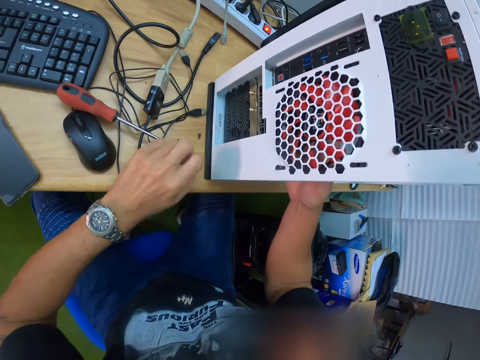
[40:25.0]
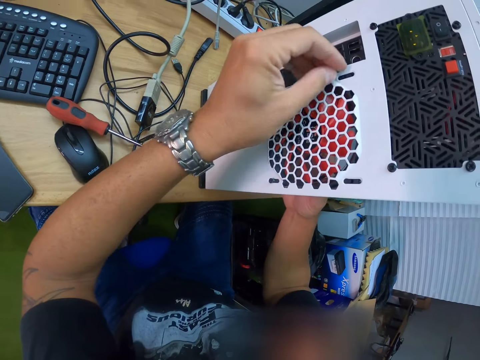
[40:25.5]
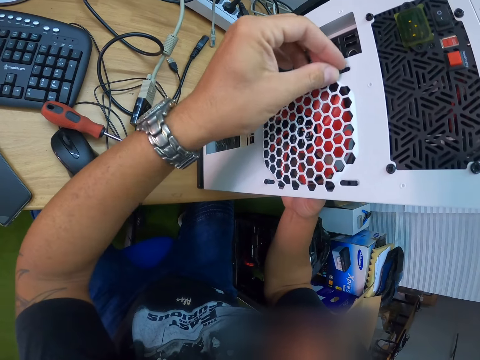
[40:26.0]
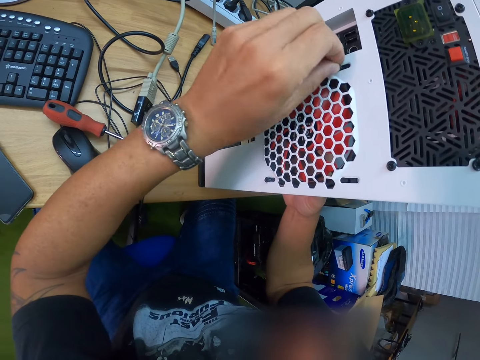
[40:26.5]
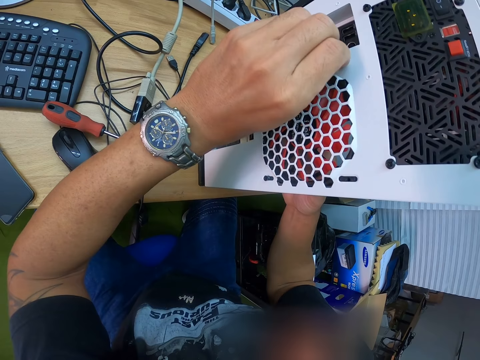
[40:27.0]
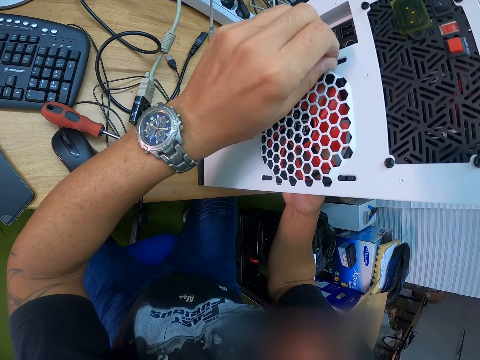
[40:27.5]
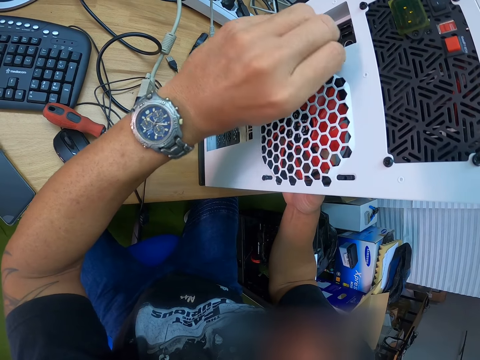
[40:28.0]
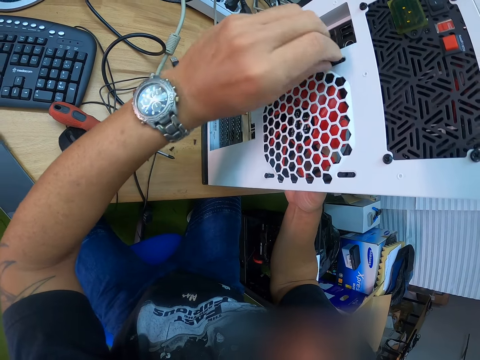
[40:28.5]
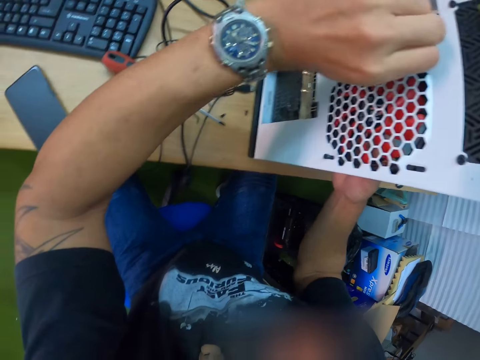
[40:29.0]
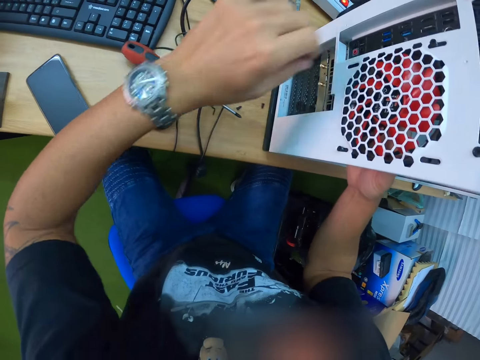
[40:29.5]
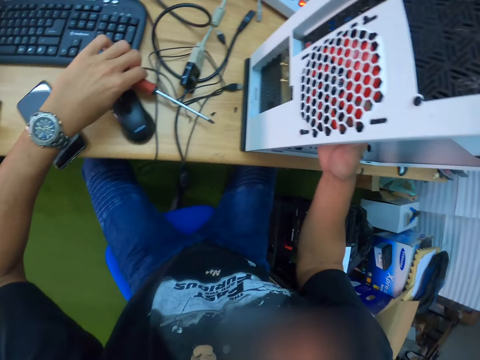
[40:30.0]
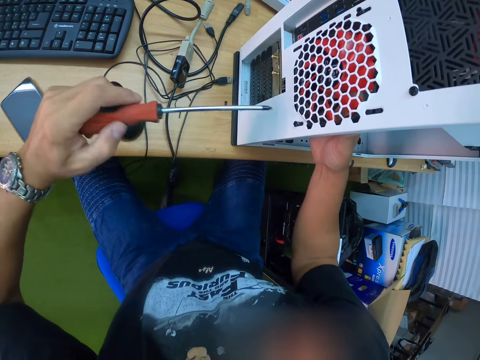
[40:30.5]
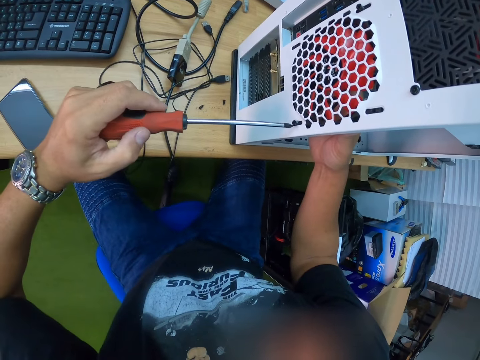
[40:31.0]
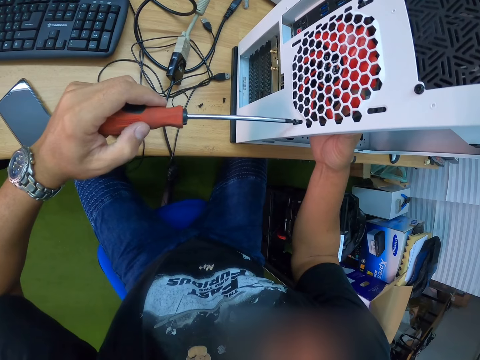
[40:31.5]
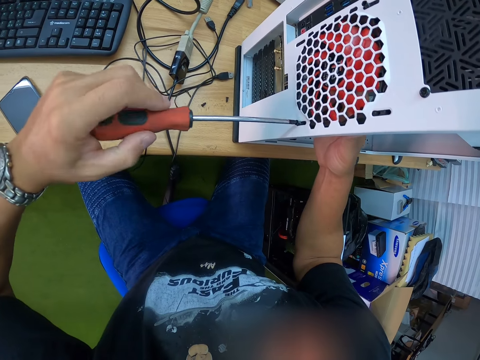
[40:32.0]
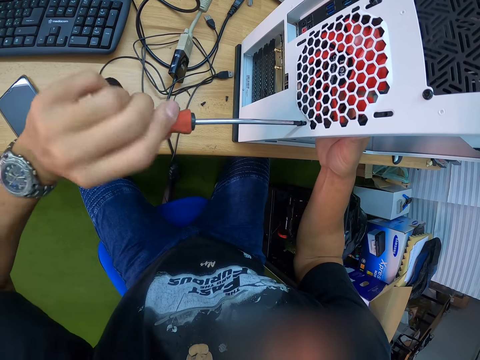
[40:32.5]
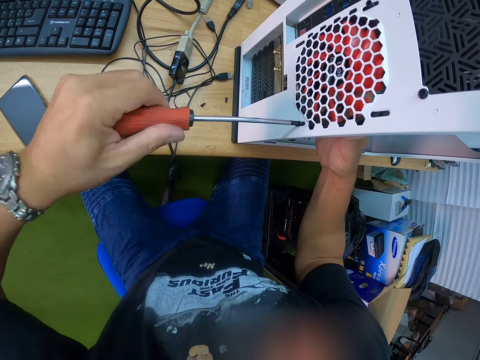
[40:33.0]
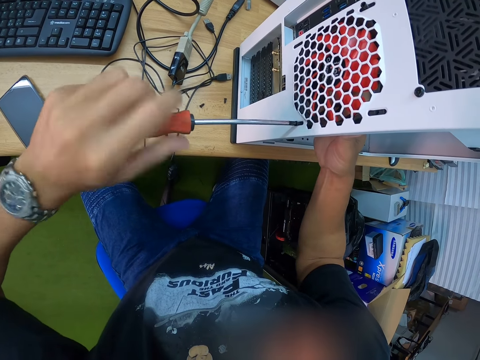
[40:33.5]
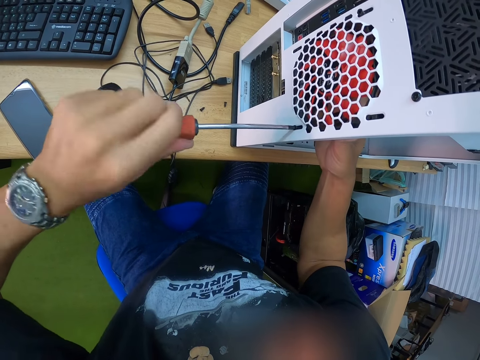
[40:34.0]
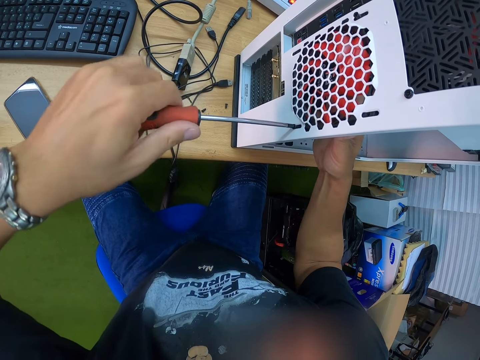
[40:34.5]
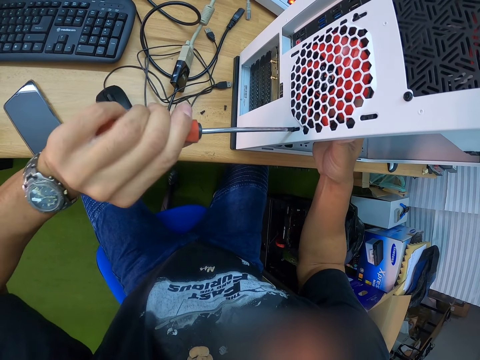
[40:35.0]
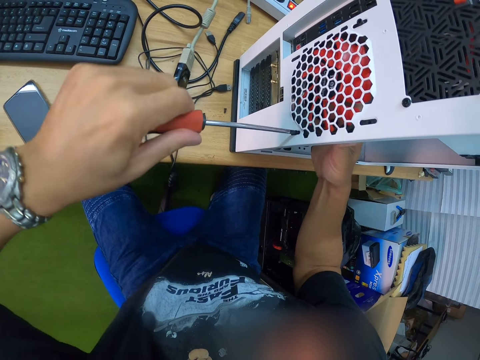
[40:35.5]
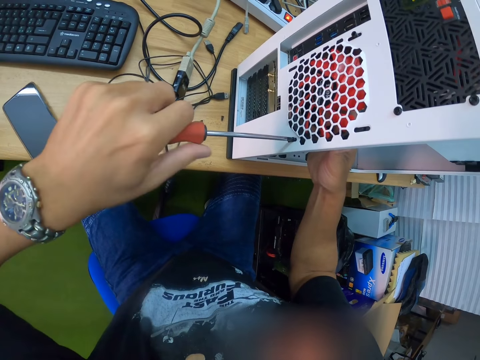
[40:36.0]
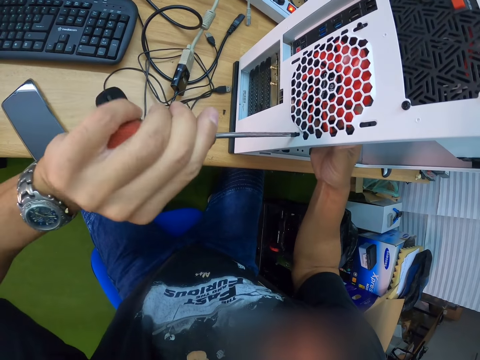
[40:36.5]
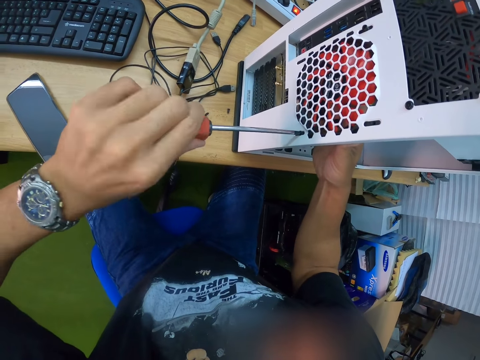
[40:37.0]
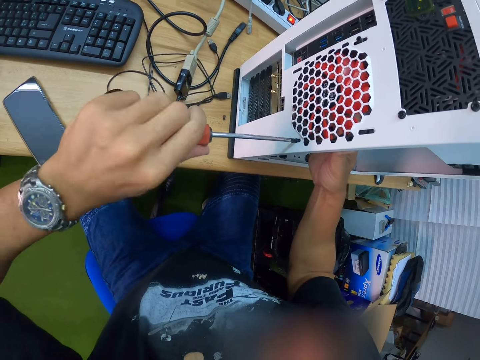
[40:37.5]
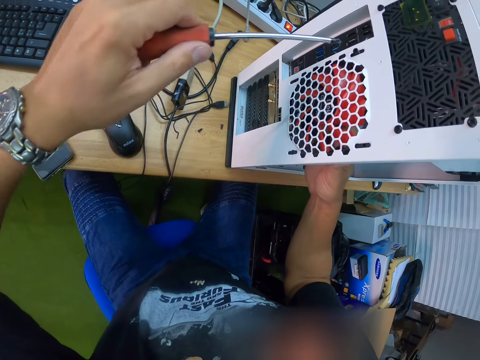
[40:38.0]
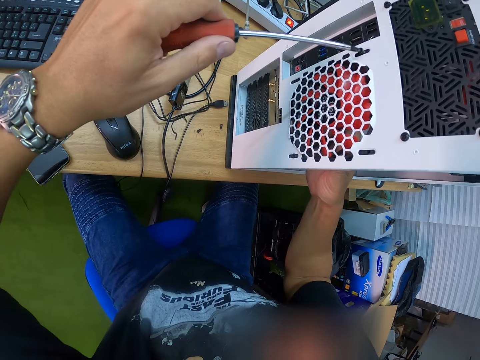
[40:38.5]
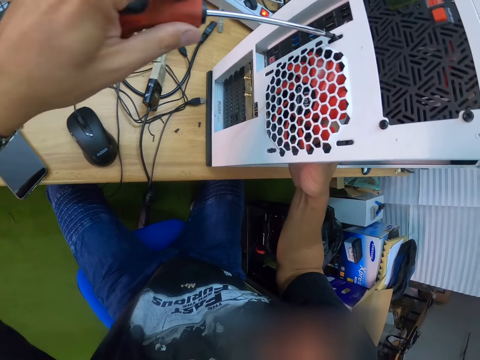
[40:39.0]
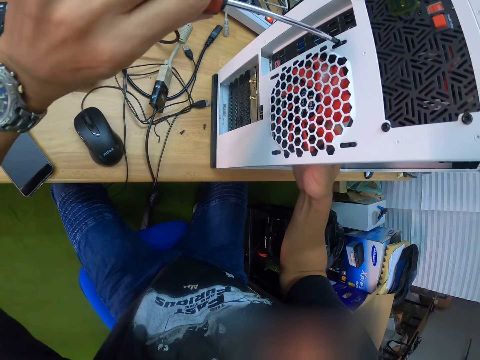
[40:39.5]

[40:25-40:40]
The camera wearer attaches the screw to the CPU with his left hand. He picks up a screwdriver from the table with his left hand. He fastens a screw on the computer case with the screwdriver with his left hand.

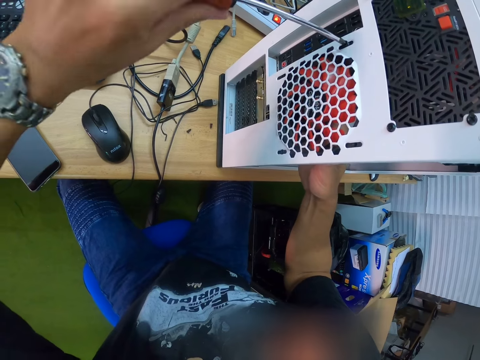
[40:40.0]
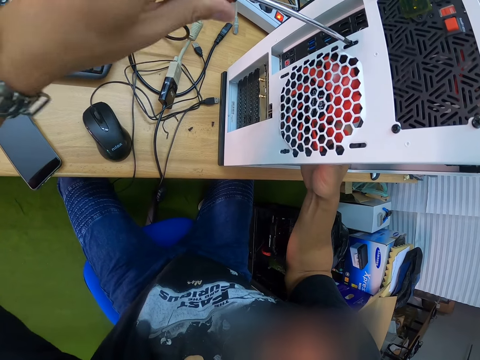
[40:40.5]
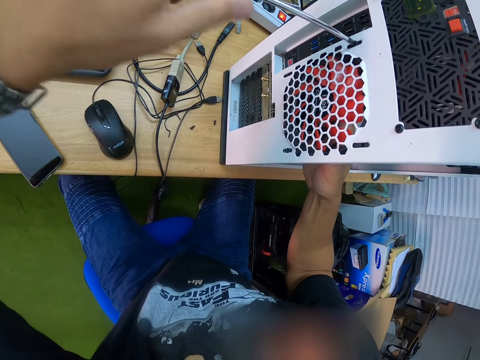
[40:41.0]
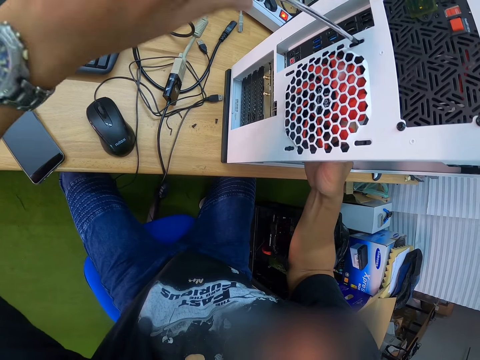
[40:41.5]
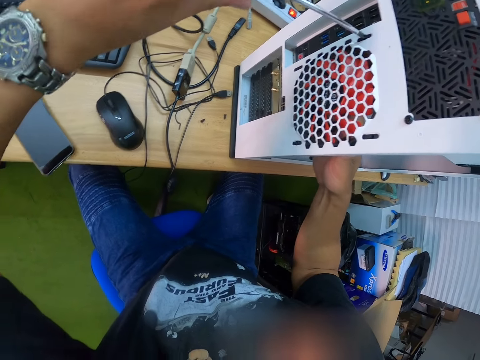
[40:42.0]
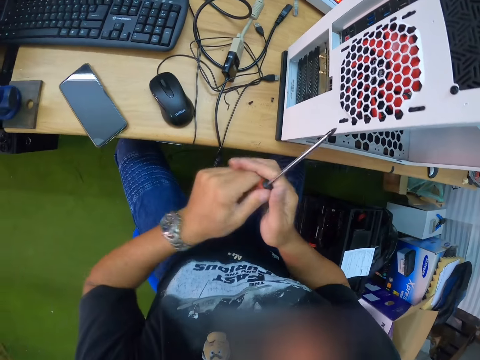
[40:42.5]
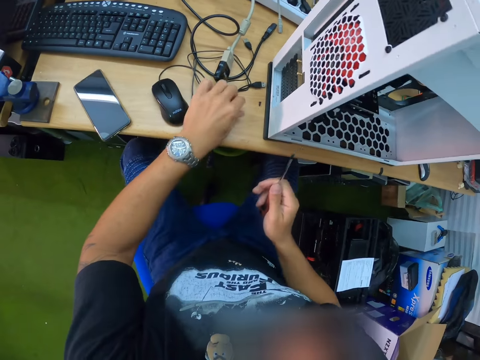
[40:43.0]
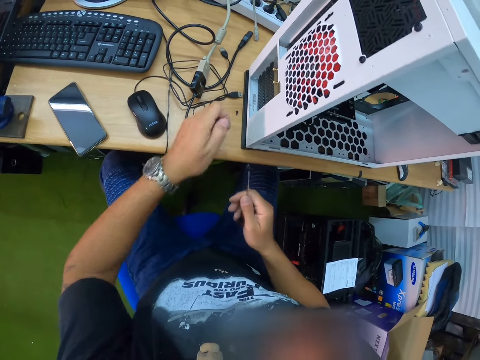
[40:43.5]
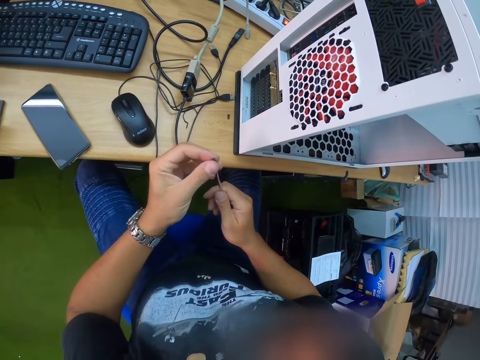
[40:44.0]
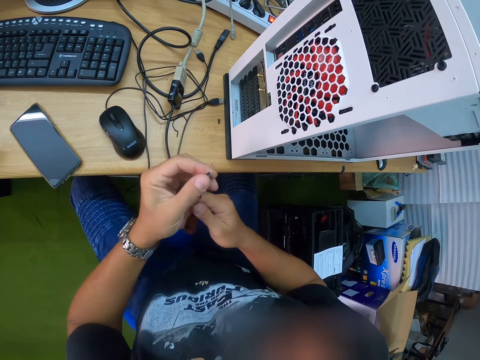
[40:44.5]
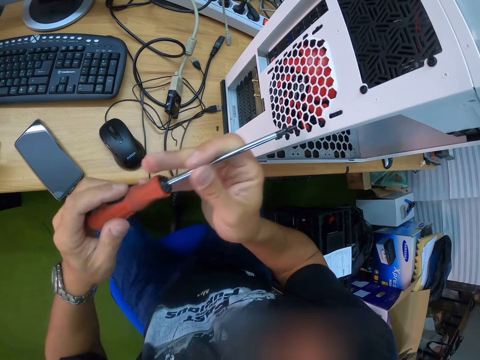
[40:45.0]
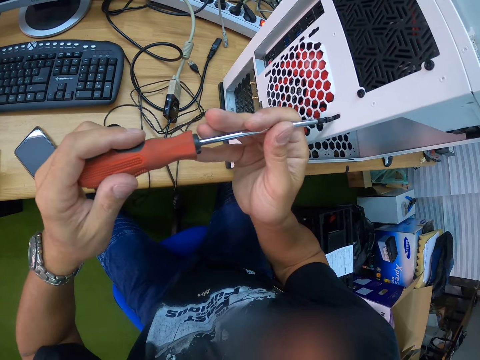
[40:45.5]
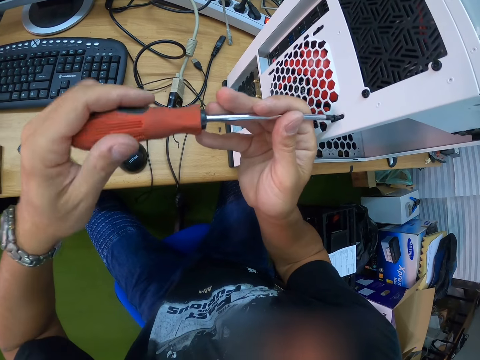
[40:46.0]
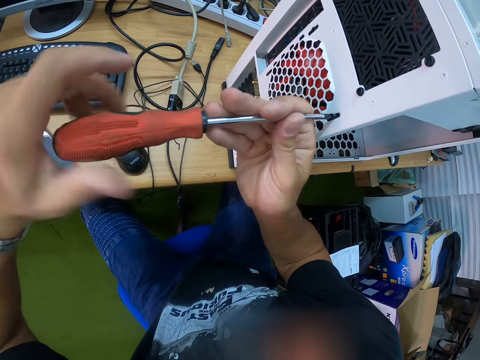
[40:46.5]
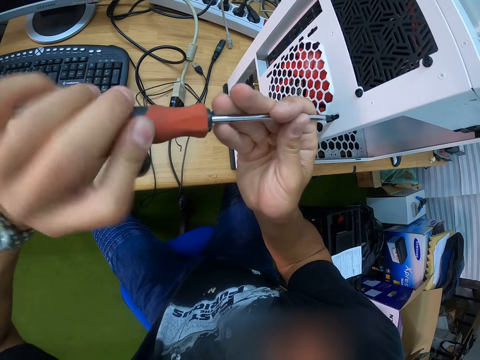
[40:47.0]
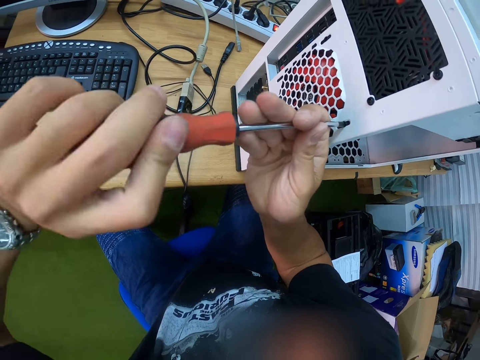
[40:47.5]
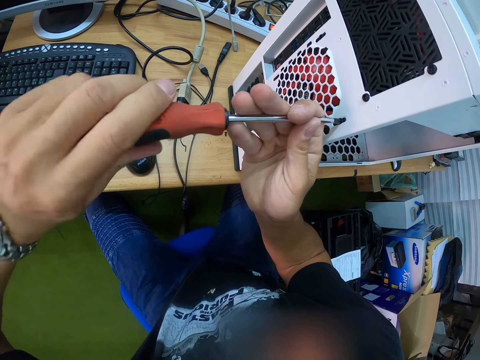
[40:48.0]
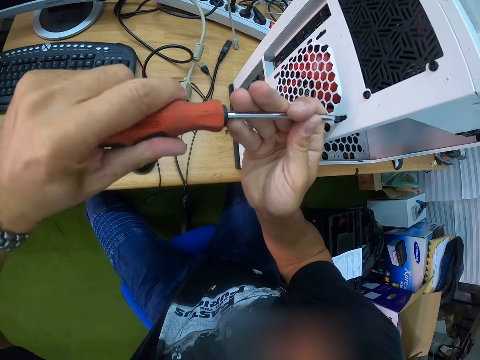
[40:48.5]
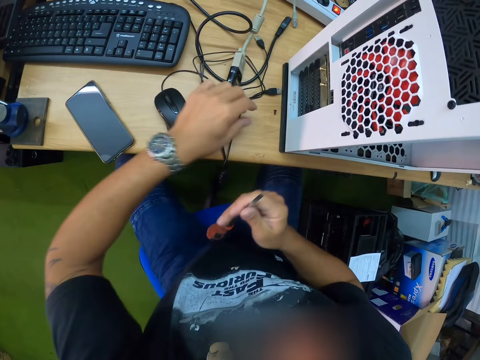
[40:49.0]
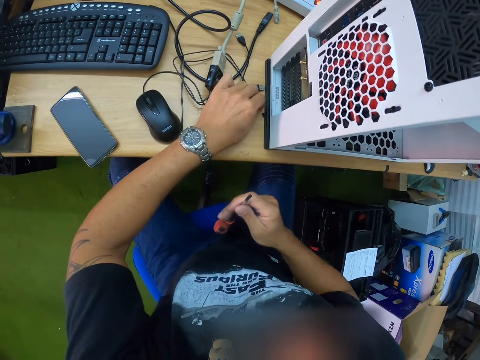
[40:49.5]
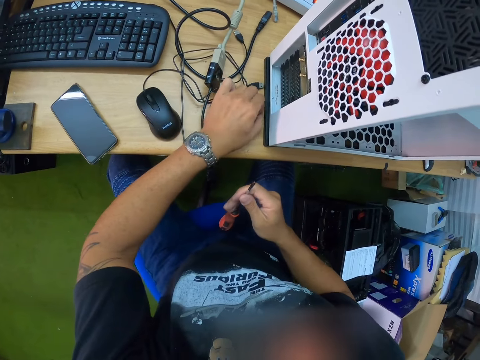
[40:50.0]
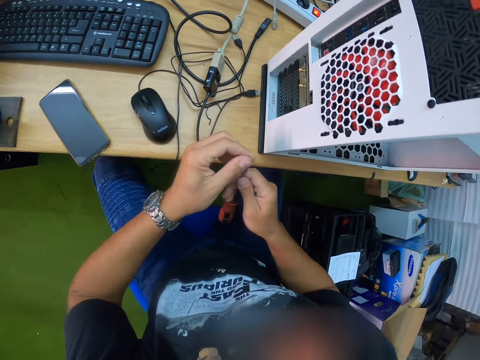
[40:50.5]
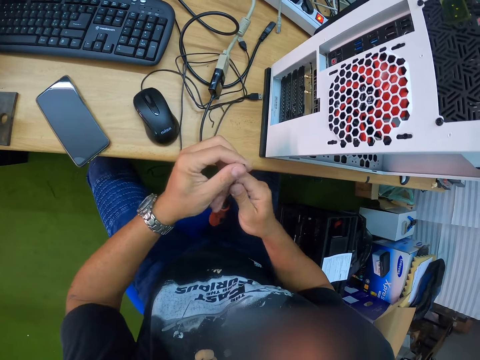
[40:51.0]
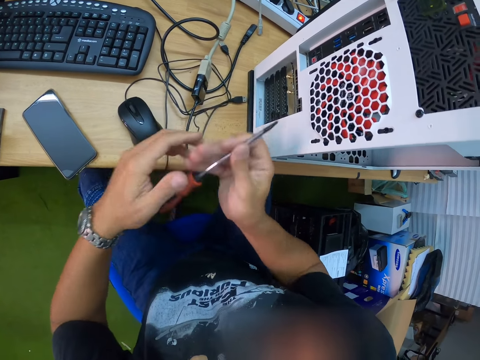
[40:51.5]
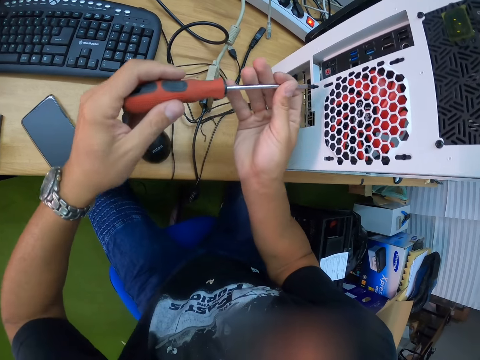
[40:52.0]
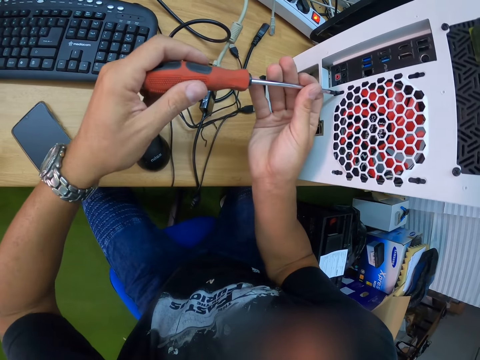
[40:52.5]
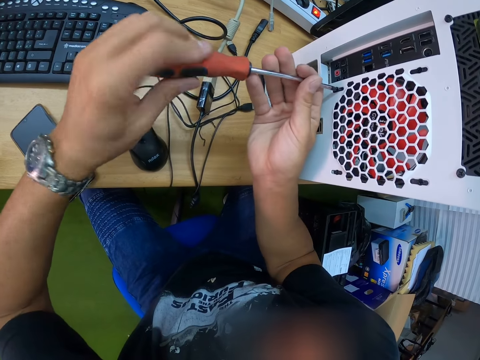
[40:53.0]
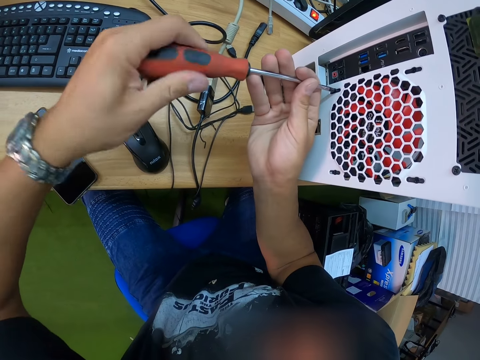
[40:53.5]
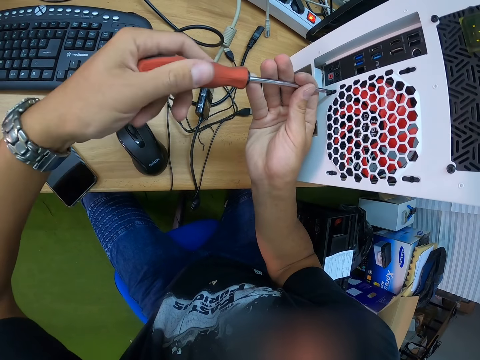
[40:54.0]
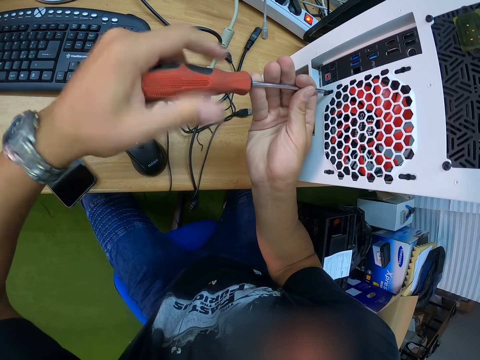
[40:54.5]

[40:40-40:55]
The camera wearer holds the screwdriver with his right hand. He picks up a screw from the table with his left hand. He places the screw on the screwdriver with his left hand. He fastens the screw into the computer case with both hands. He picks up the screw on the table with his left hand. He places the screw on the screwdriver with his left hand. He fastens the screw into the computer case with both hands.
